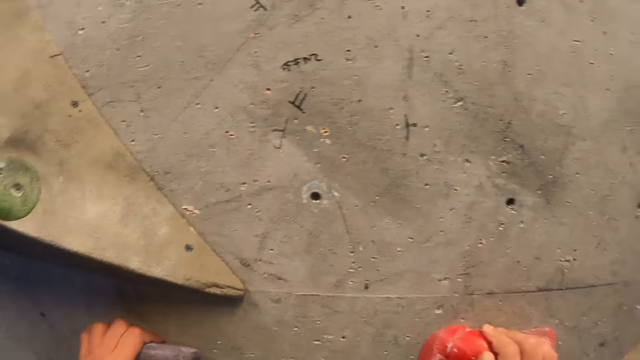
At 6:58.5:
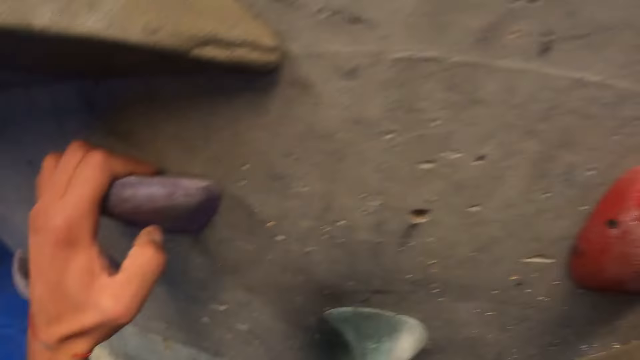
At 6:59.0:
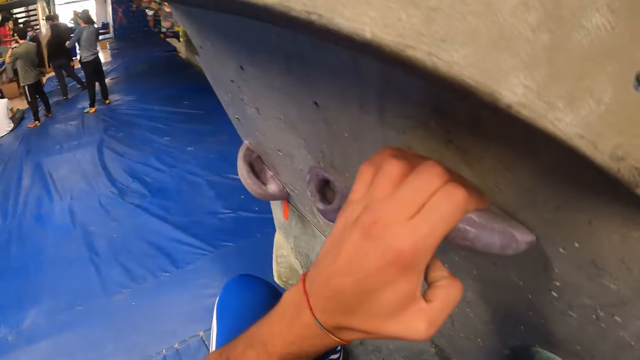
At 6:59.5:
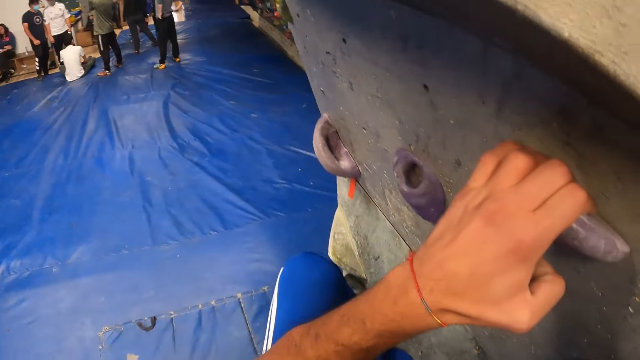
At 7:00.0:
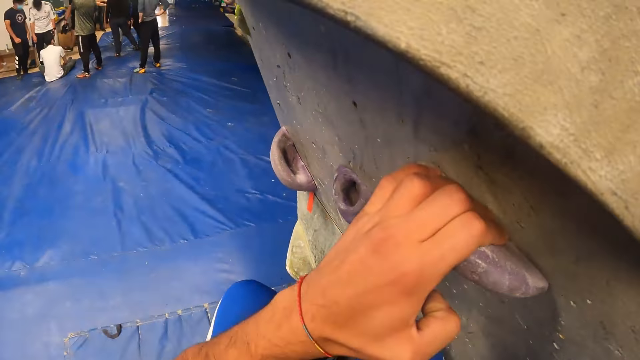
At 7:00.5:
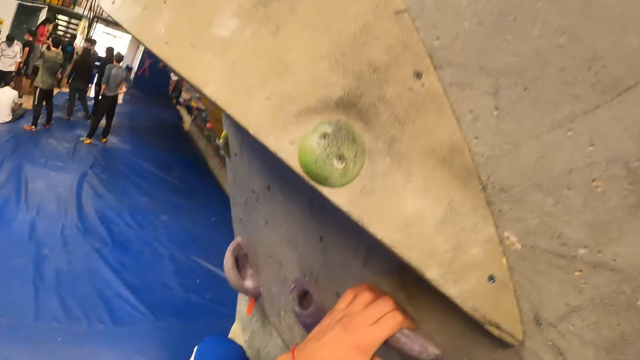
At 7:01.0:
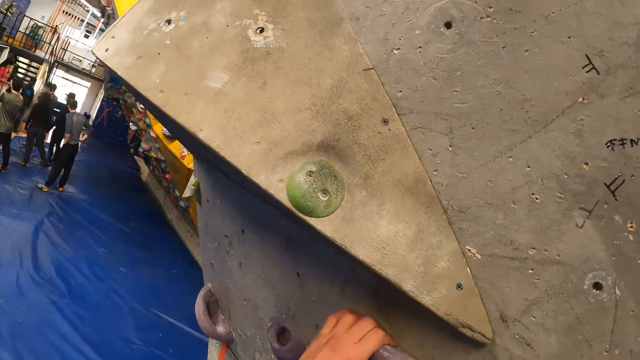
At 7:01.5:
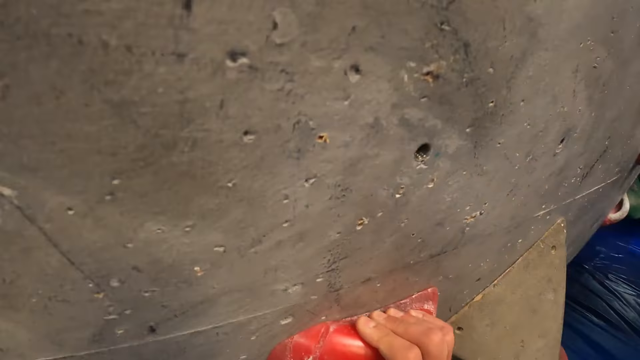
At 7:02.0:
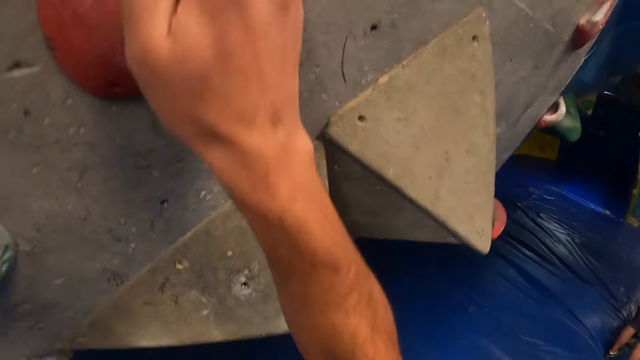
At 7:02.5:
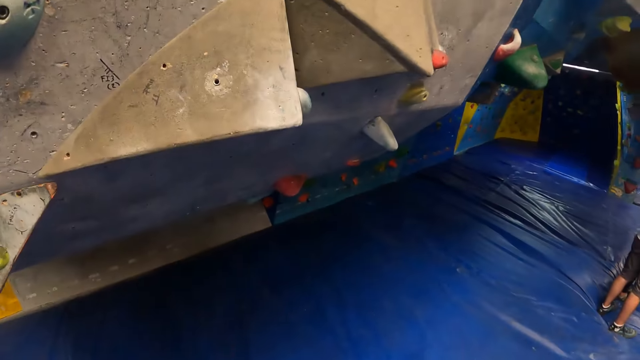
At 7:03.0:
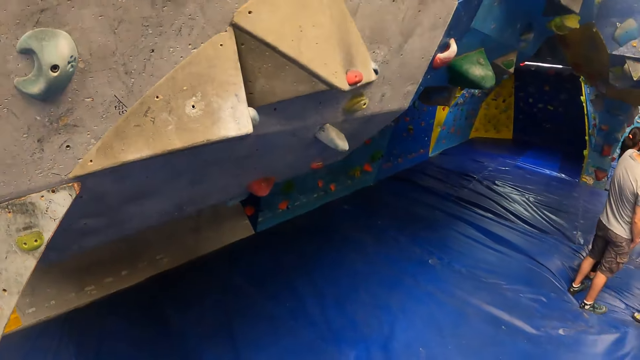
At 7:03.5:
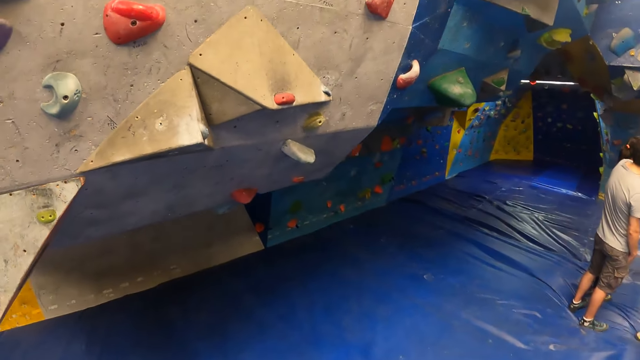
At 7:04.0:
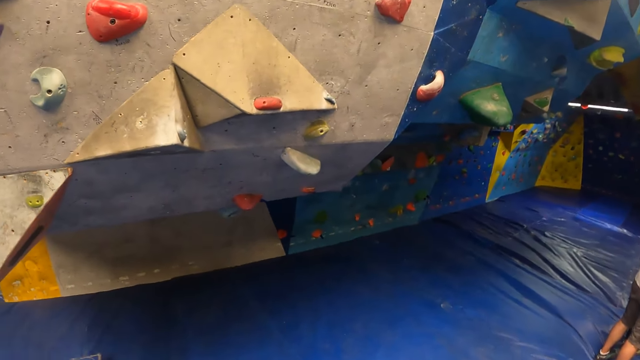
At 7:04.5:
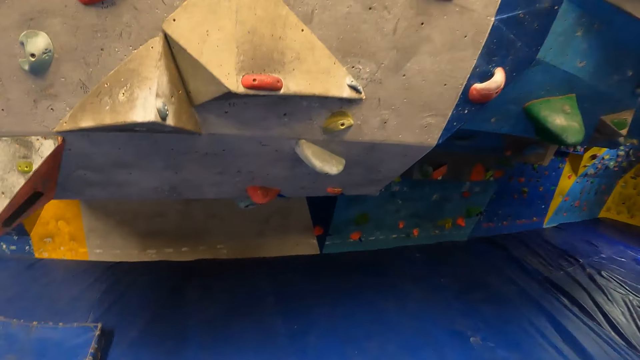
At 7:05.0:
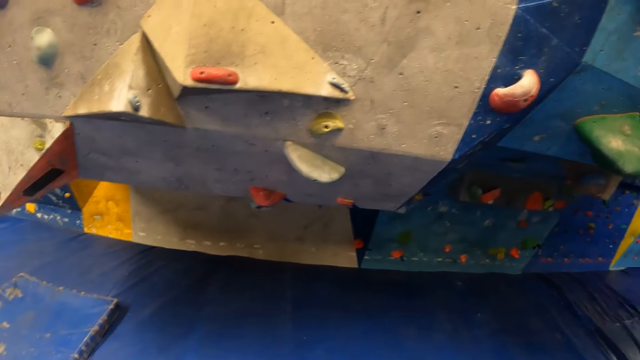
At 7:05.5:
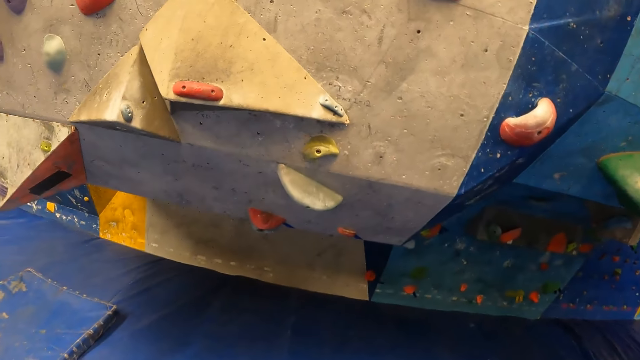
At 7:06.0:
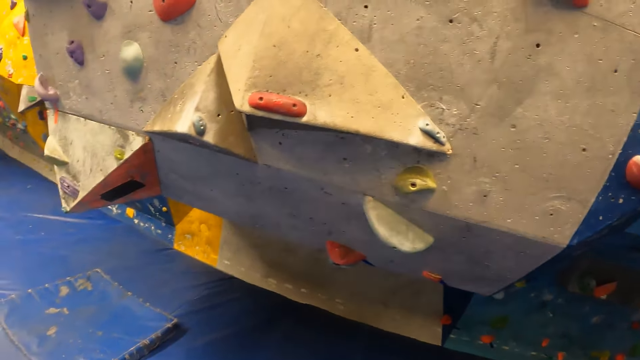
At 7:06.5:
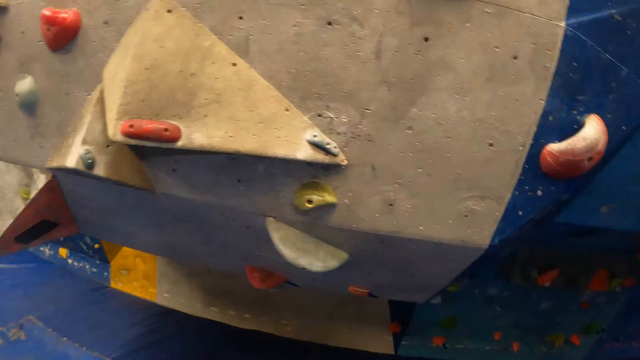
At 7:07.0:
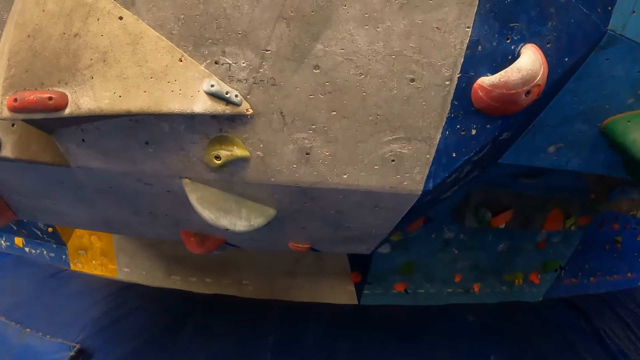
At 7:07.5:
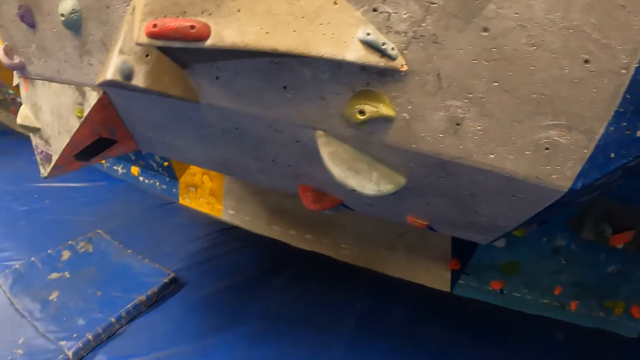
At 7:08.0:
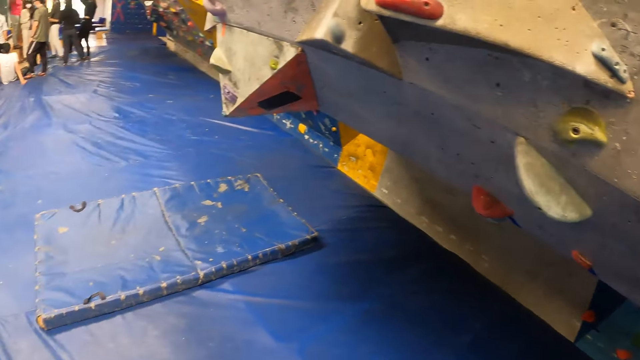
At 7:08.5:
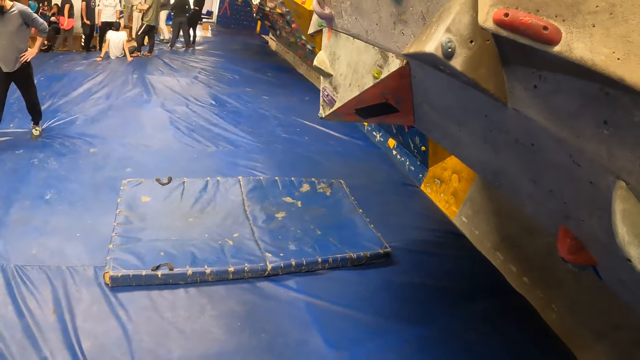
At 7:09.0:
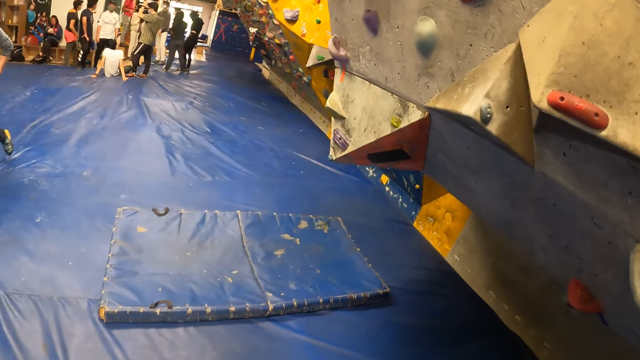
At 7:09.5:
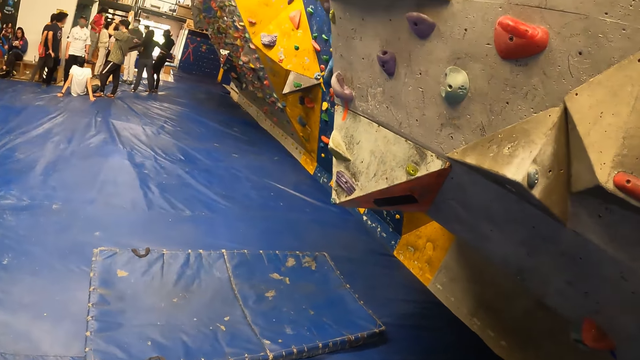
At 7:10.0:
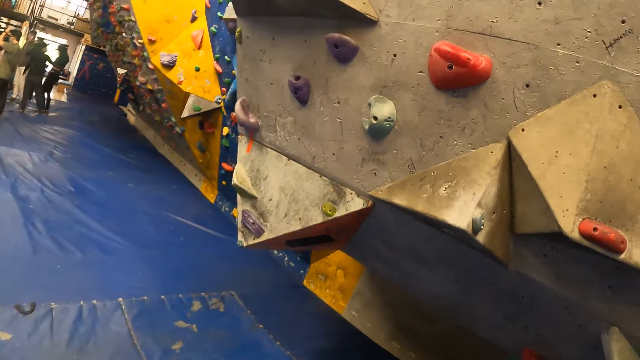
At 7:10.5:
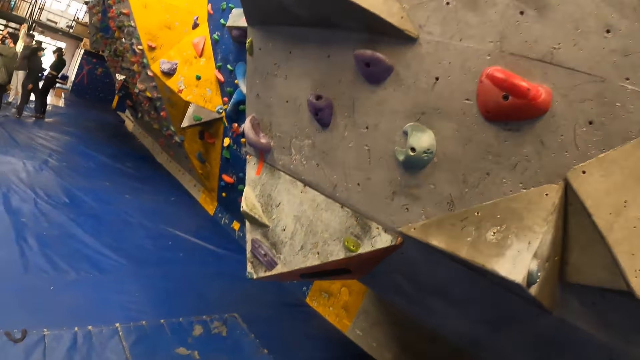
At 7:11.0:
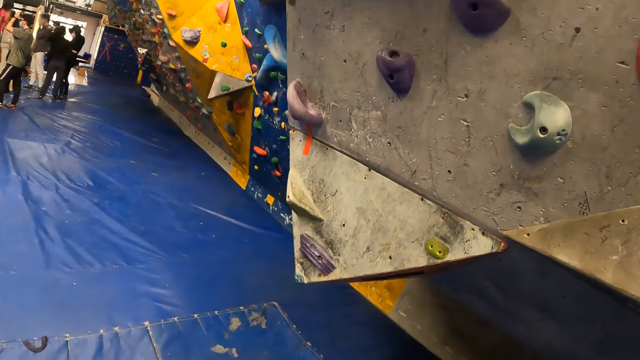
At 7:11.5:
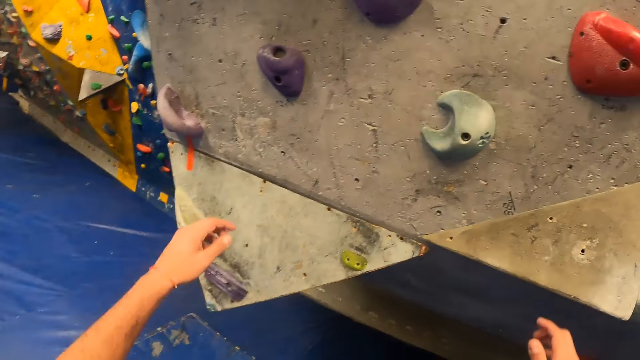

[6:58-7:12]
The camera wearer climbs the bouldering wall with both hands. He removes his hands on the bouldering wall. He walks around.

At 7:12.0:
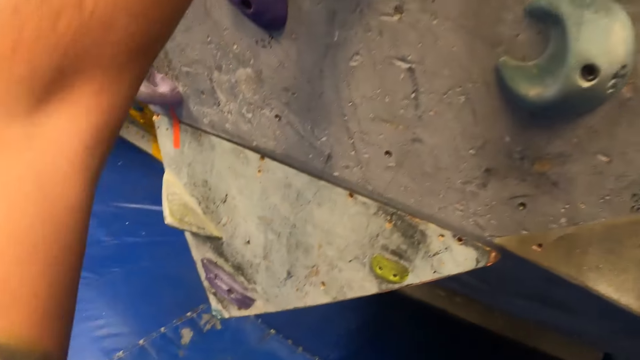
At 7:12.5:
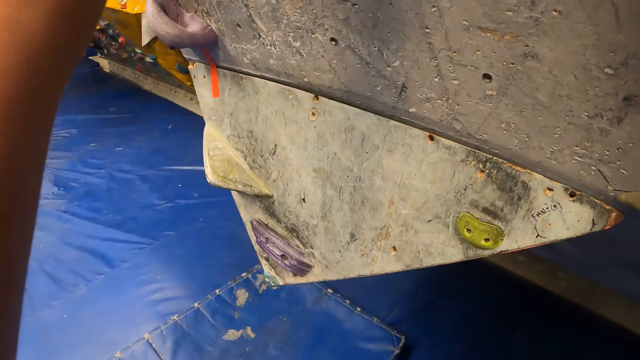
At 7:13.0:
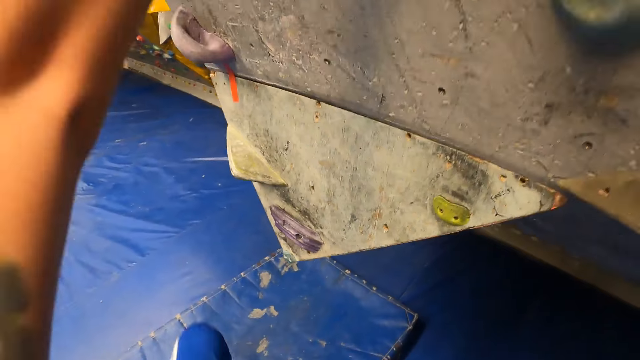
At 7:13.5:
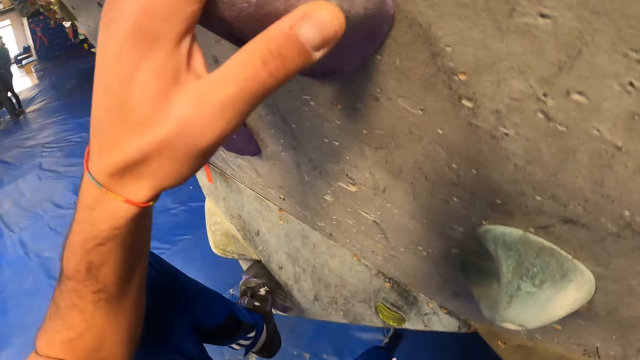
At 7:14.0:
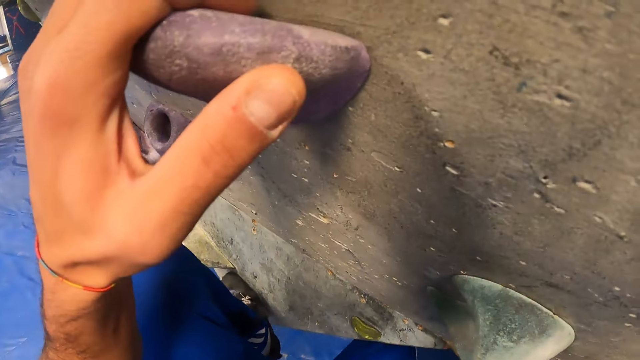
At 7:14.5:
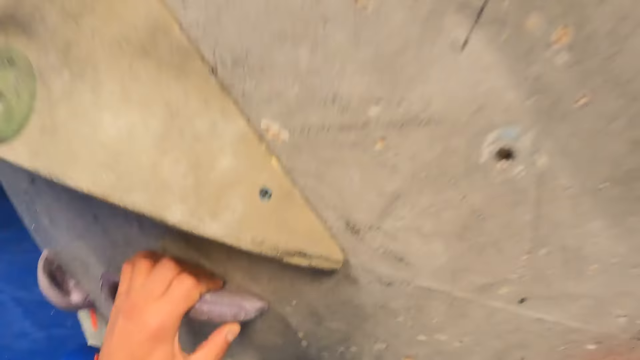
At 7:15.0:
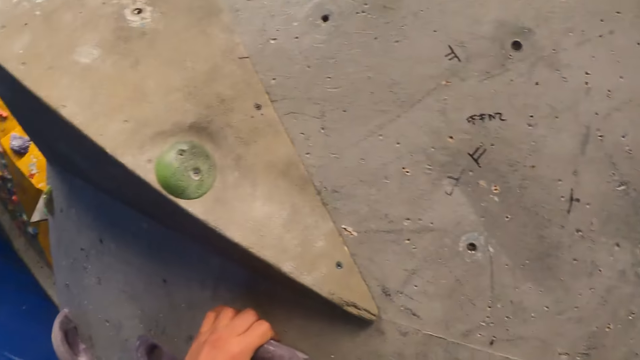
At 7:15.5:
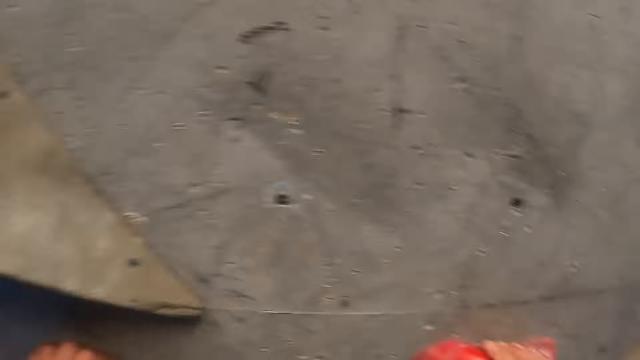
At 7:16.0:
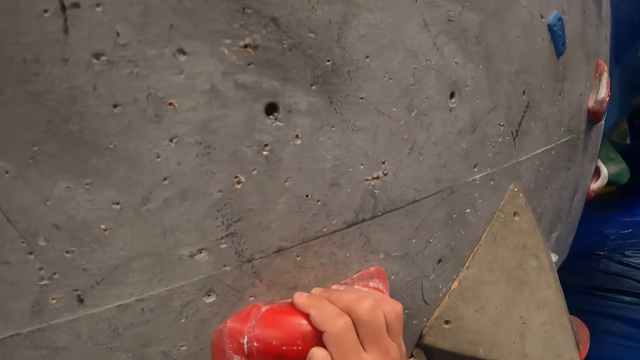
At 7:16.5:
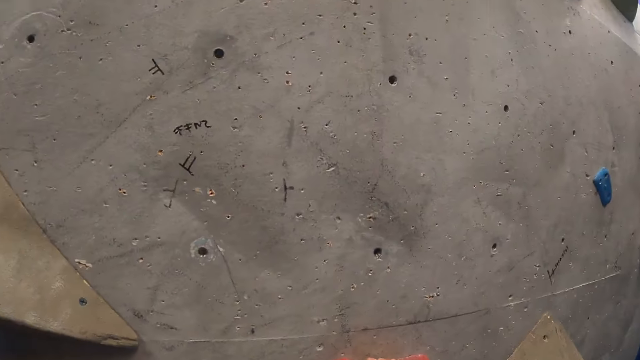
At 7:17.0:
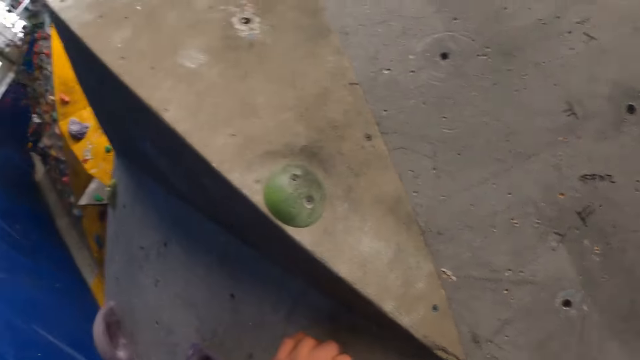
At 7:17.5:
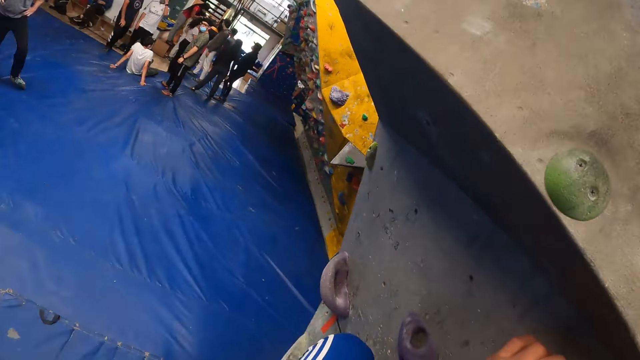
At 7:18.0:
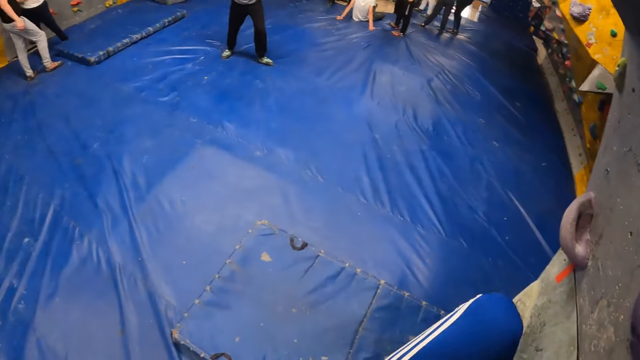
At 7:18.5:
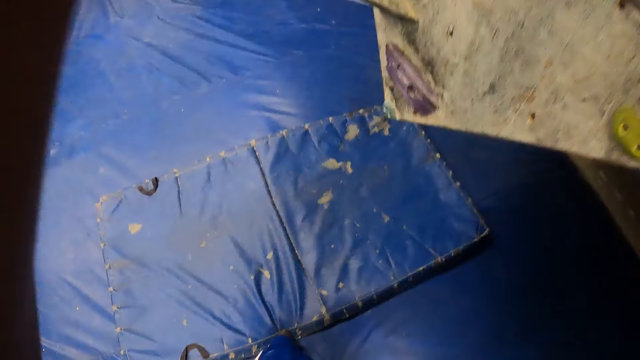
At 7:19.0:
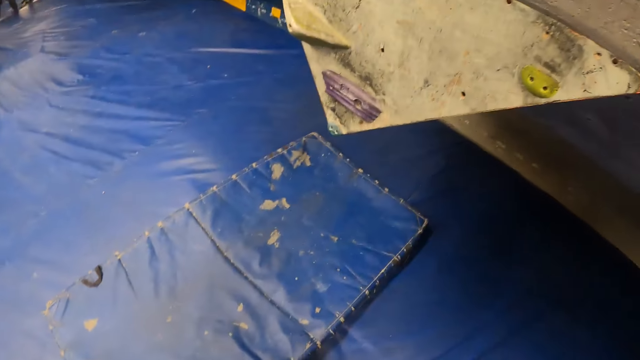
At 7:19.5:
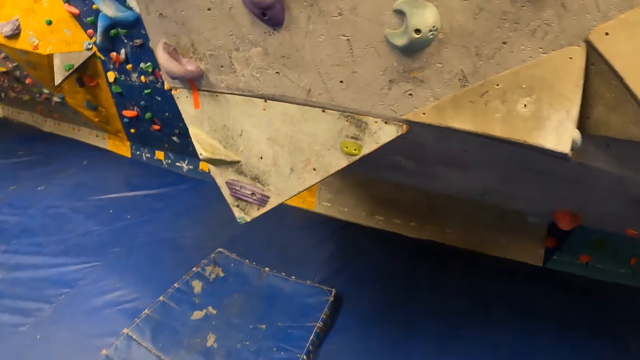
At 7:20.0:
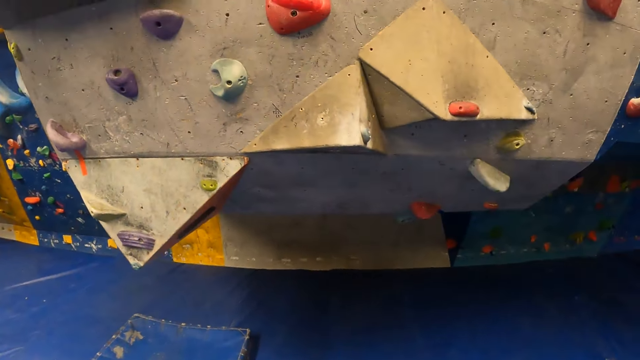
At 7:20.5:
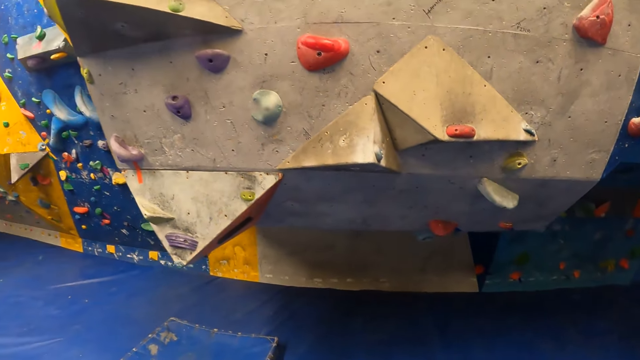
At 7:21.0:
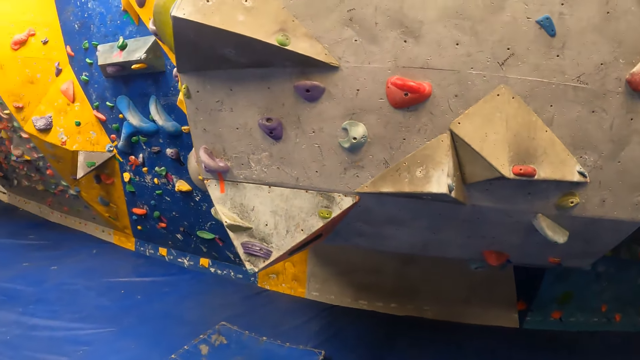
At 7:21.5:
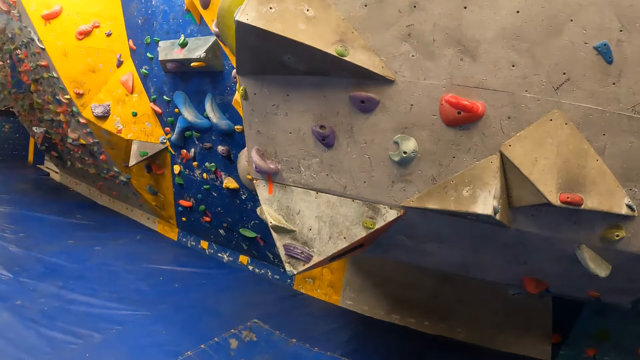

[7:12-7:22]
The camera wearer climbs the bouldering wall with both hands. They jump down the bouldering wall.
